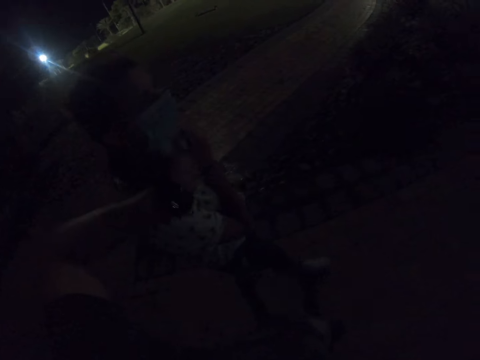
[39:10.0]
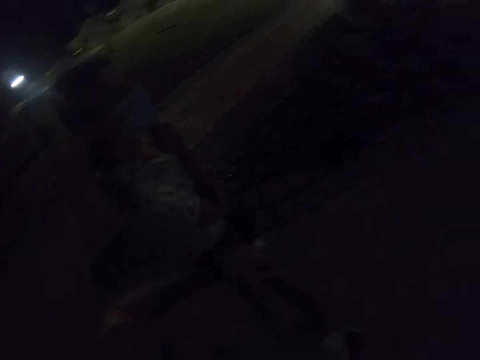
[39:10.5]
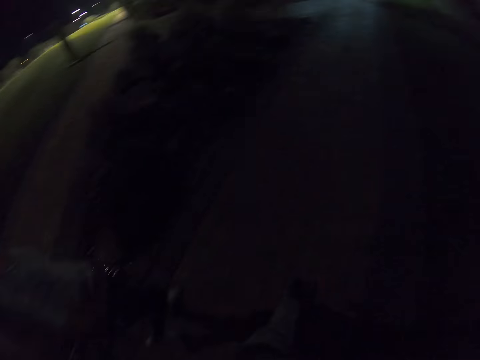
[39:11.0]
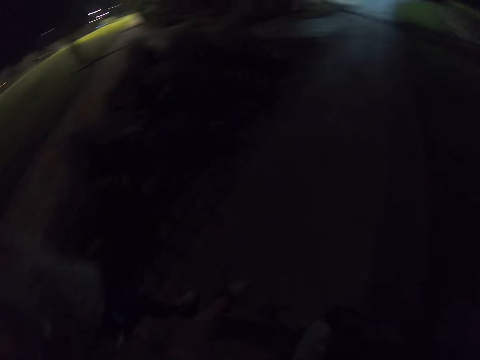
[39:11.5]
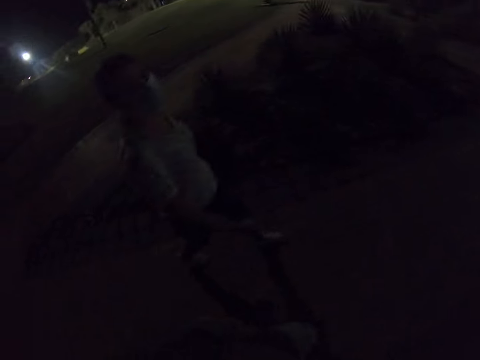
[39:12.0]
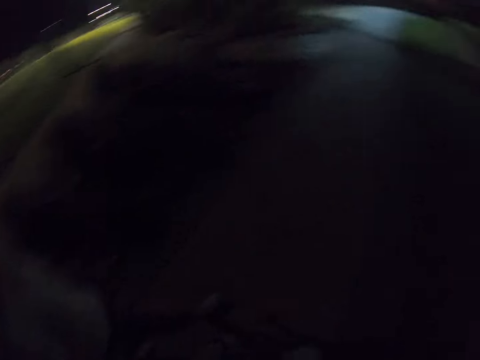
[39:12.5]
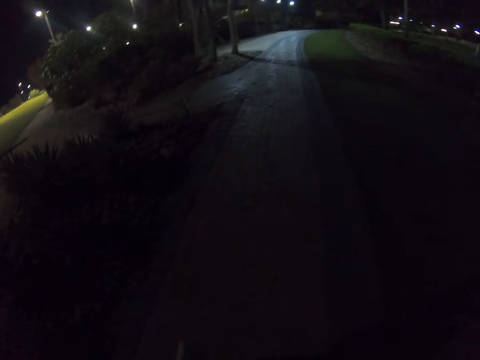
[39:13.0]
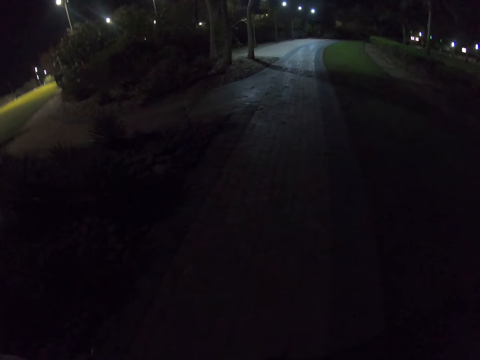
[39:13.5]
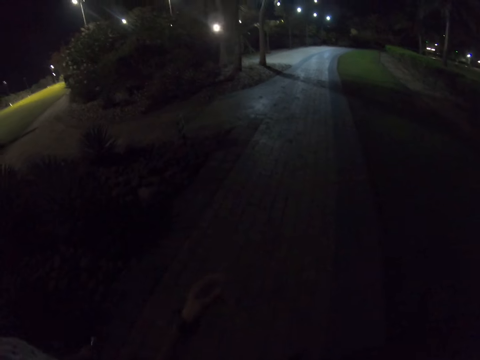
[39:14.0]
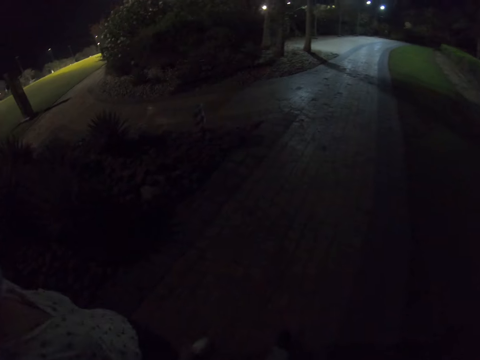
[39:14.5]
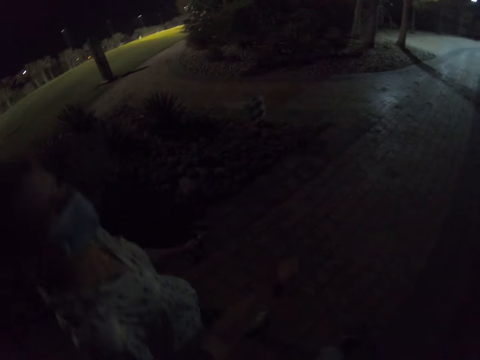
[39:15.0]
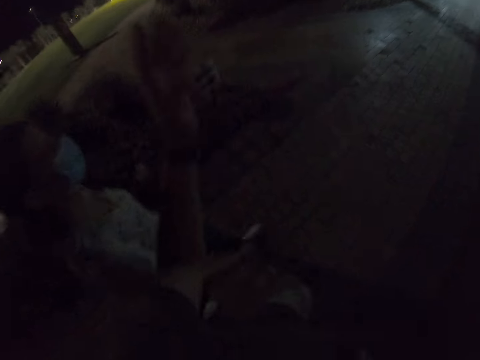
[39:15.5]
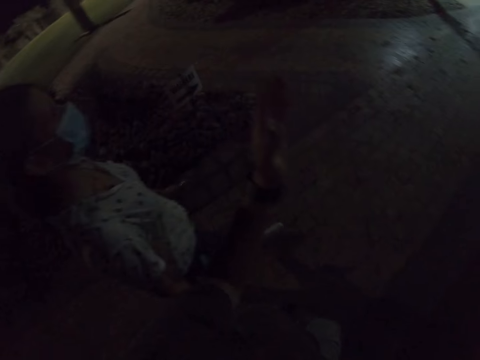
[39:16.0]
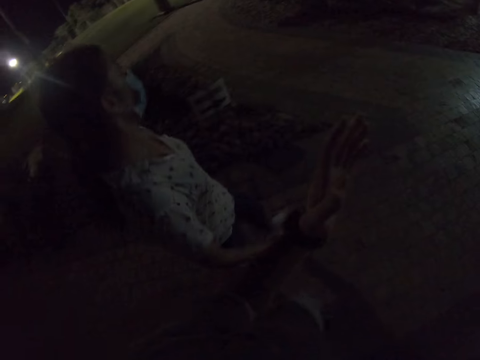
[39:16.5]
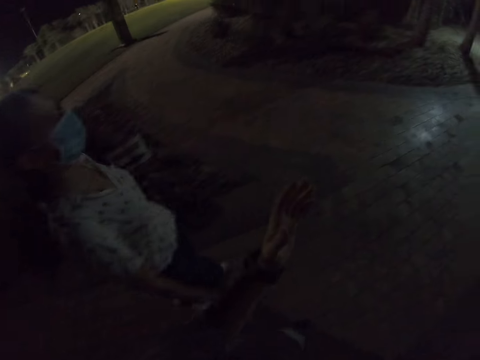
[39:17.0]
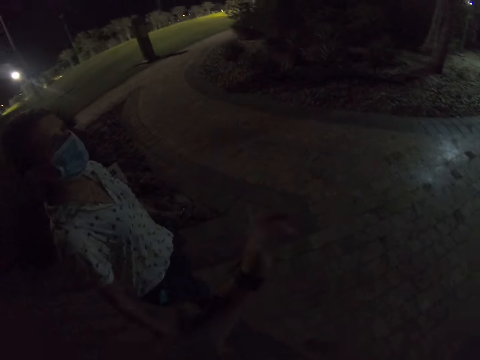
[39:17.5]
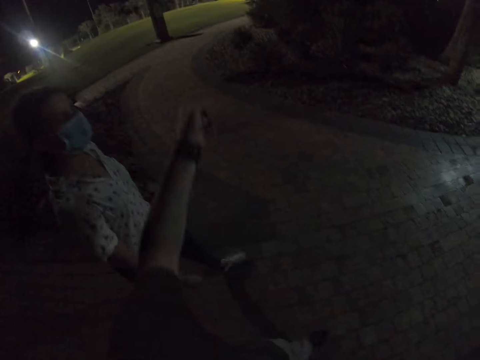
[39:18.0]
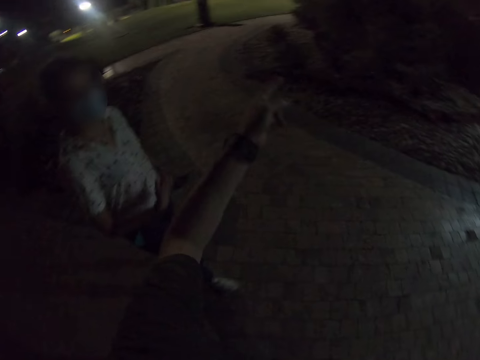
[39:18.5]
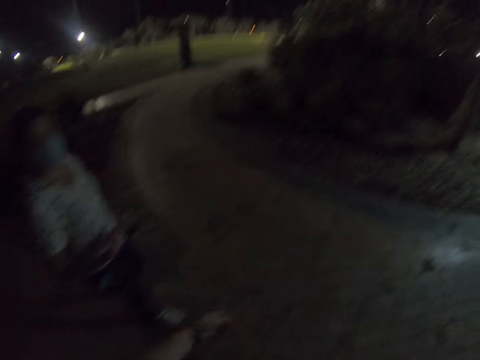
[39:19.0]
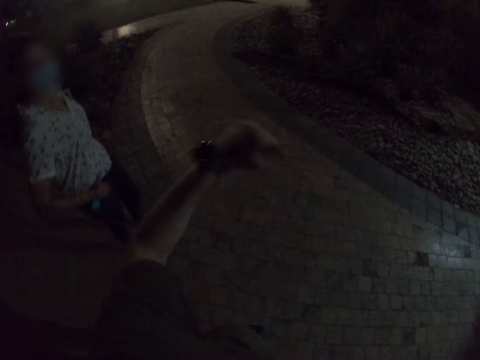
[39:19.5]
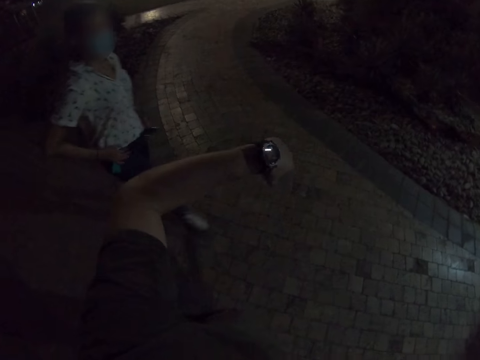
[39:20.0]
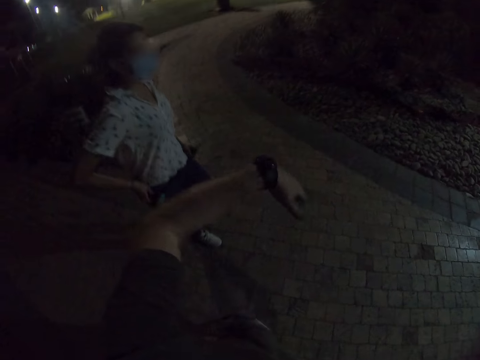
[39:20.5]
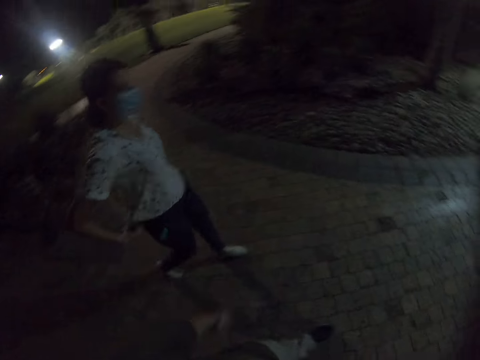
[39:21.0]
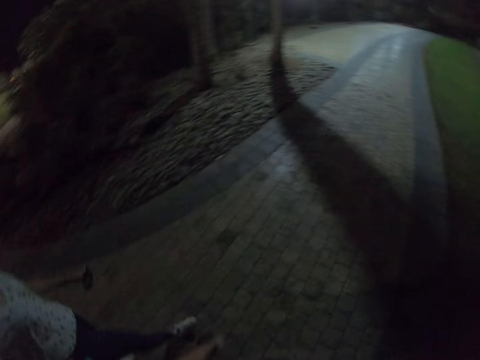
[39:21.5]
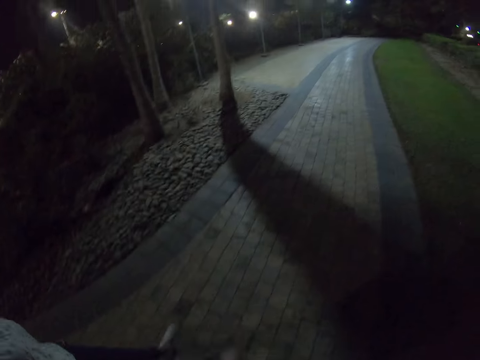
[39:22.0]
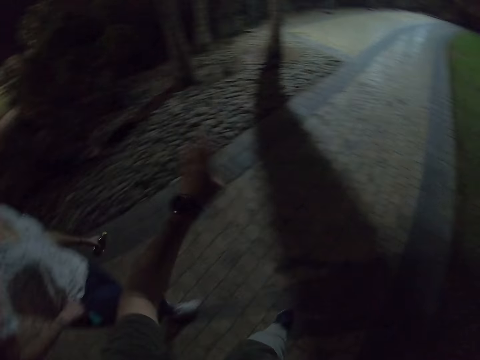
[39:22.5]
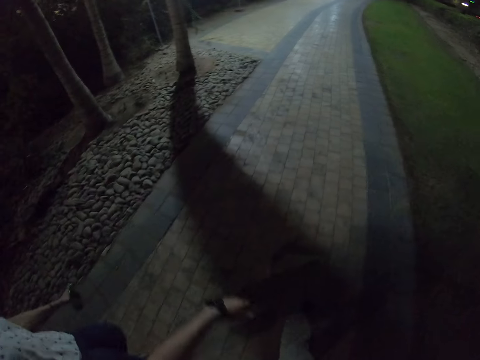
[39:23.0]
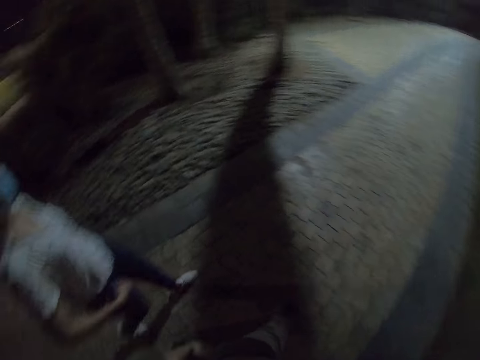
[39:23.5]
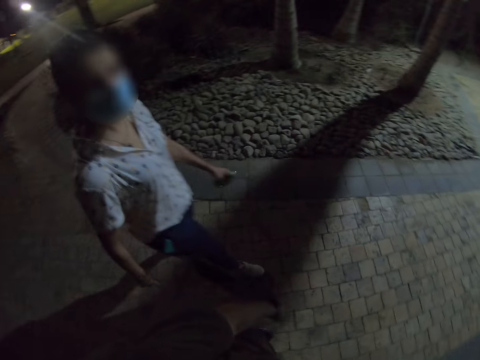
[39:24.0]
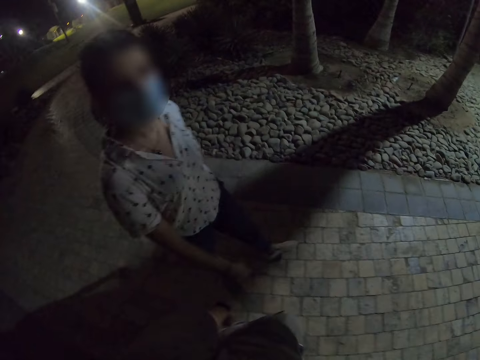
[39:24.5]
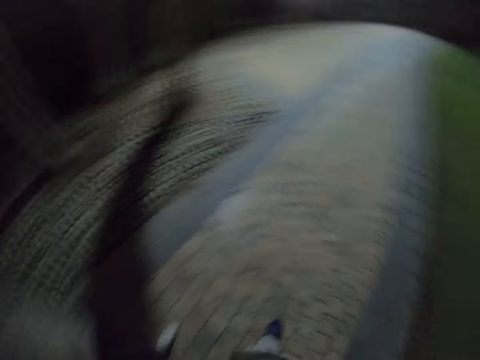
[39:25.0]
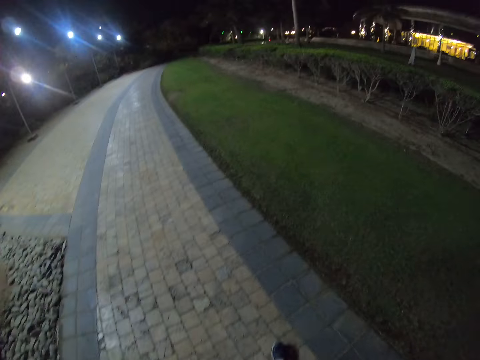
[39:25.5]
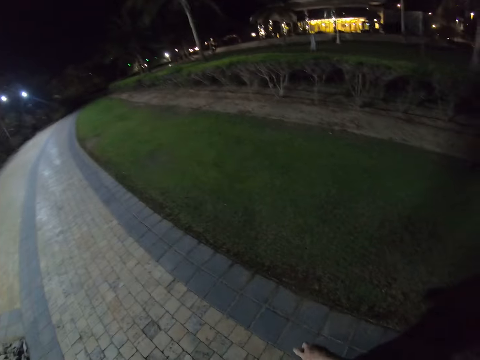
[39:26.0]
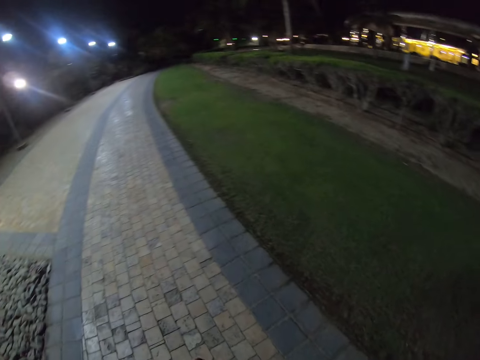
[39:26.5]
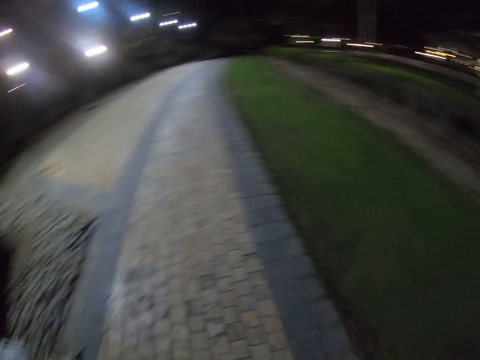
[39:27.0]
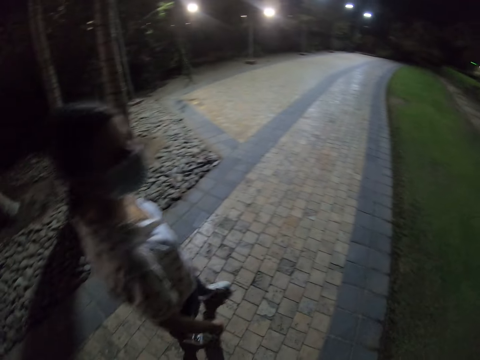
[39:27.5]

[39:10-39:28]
The woman adjusts the mask on the face. The camera wearer drops the left hand. He gestures with the left hand. He gestures out with his hand and points with the left hand. He walks on the field. He views a watch on the left hand. The woman adjusts her blouse. The camera wearer lifts the left hand. He drops the left hand. He looks around the compound.

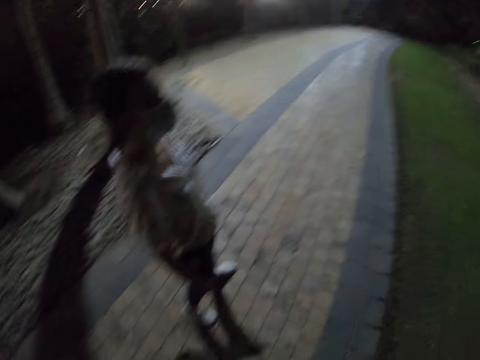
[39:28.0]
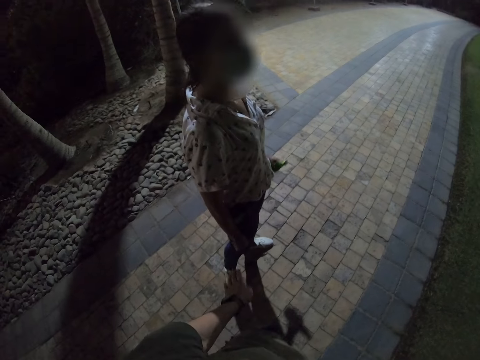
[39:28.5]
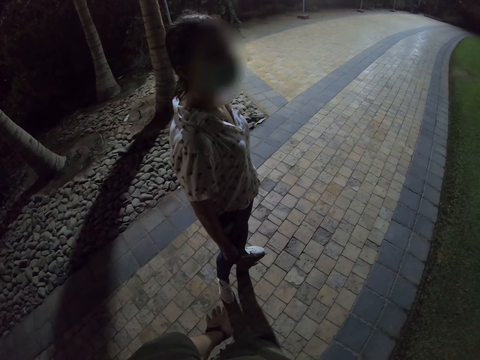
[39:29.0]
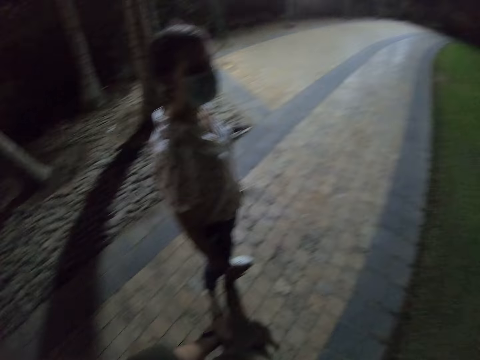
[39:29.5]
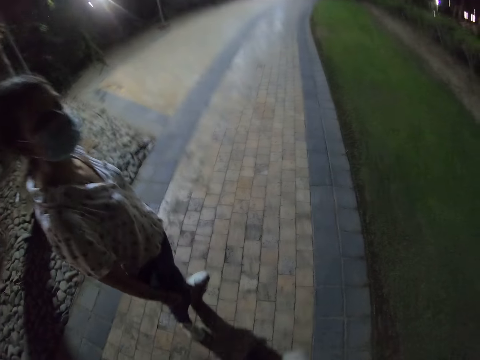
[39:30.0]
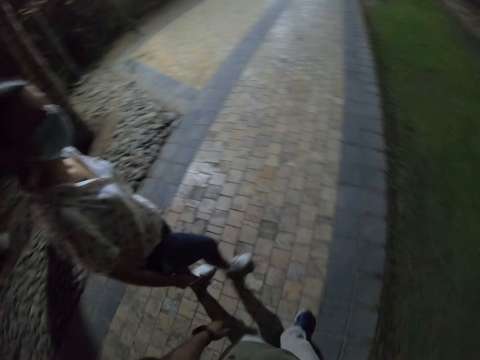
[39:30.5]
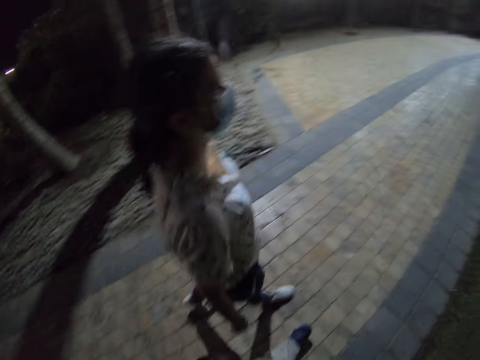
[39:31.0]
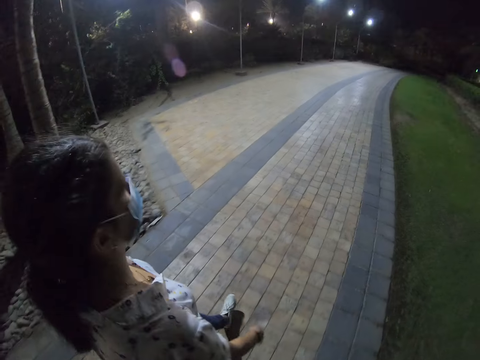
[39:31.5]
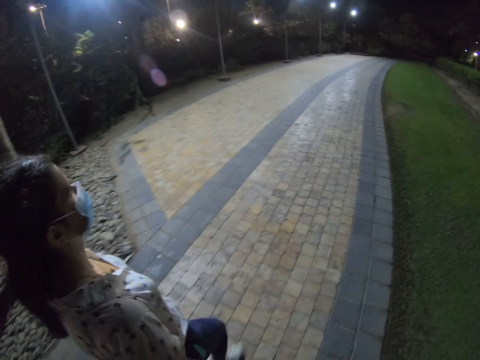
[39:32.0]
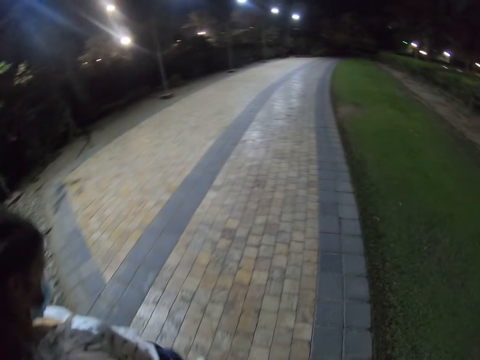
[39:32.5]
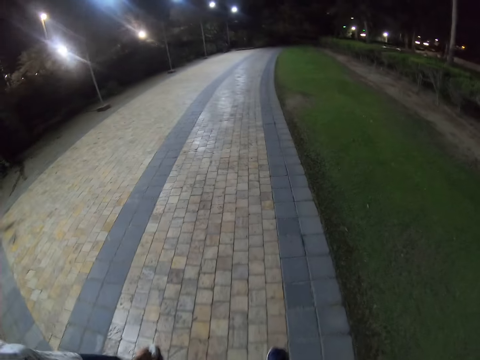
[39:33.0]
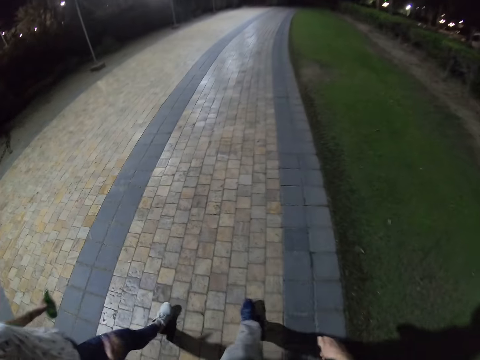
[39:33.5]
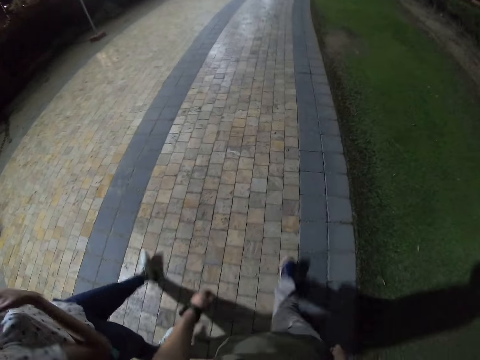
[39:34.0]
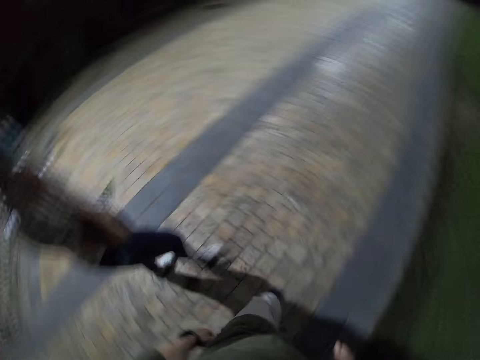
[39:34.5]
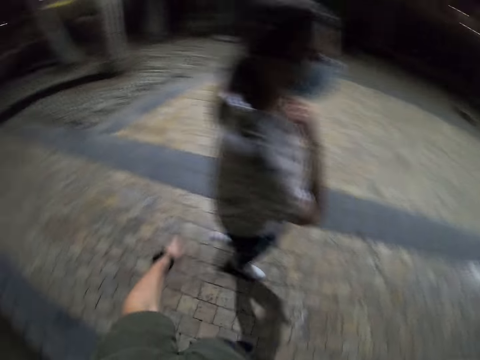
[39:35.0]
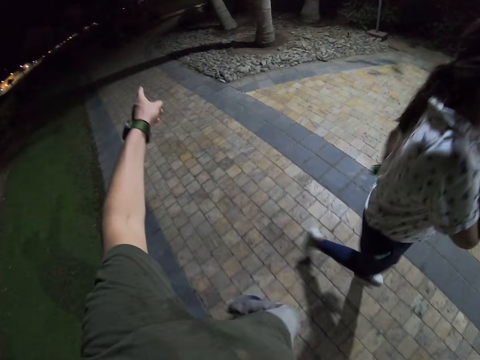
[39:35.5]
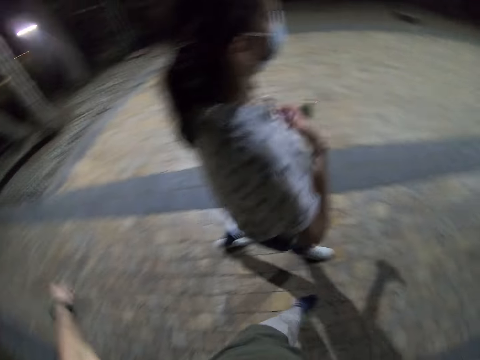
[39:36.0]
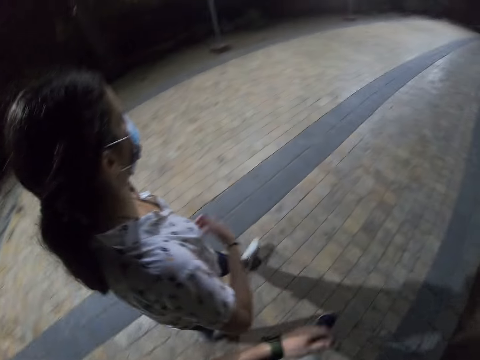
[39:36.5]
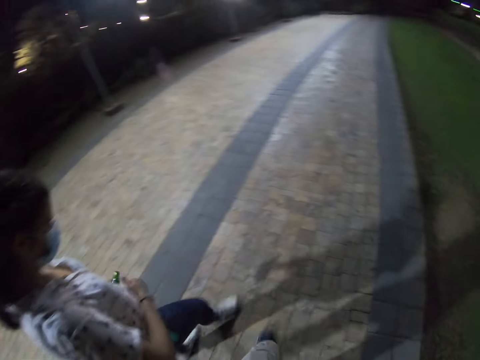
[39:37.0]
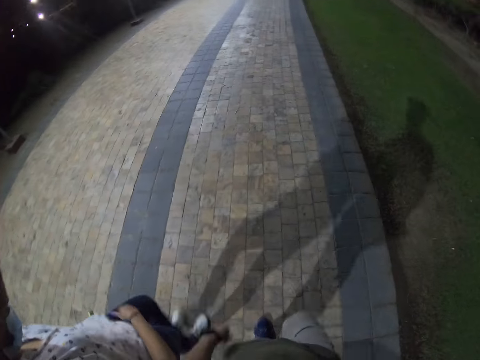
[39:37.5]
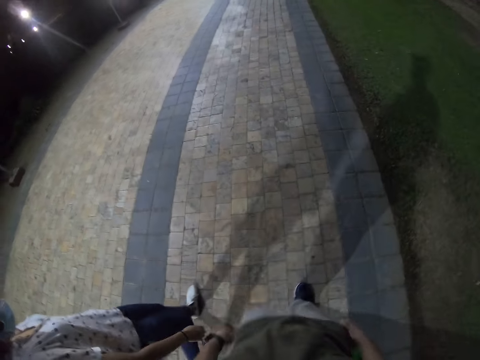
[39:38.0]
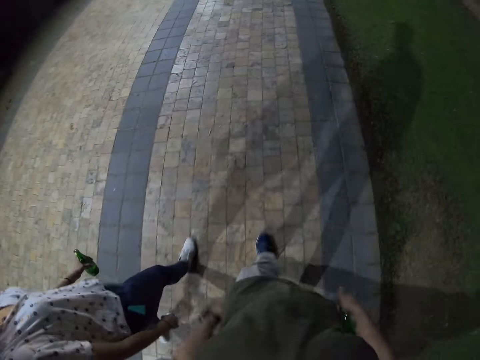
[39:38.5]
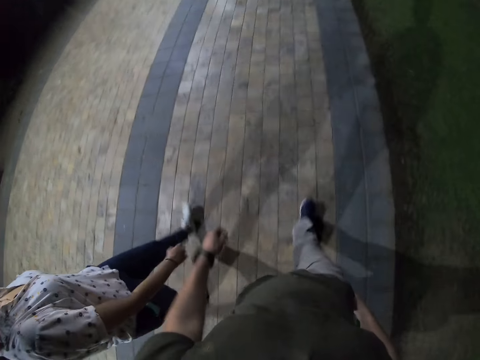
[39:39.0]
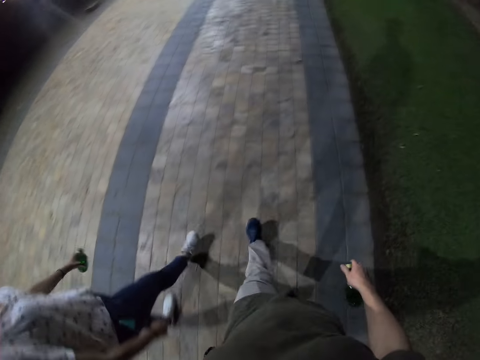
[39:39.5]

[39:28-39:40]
The camera wearer and the woman walk along the pavement. The woman lifts the right hand towards the neck. The camera wearer points using the left hand. He gestures out with his hand. The woman adjusts her blouse. The camera wearer walks on the field.
